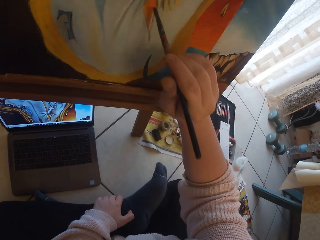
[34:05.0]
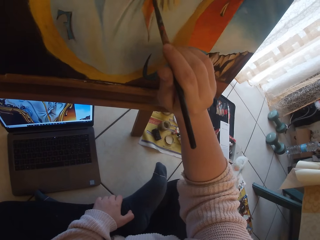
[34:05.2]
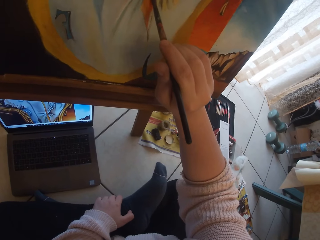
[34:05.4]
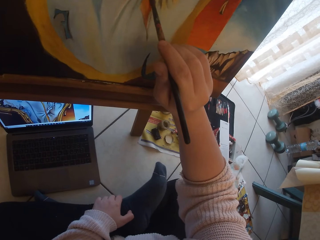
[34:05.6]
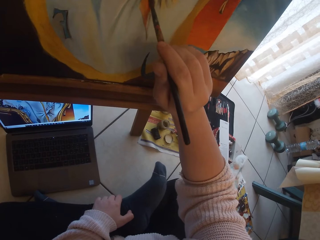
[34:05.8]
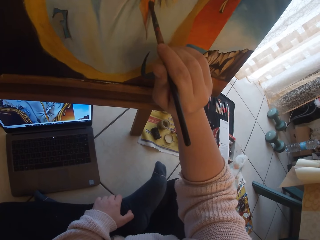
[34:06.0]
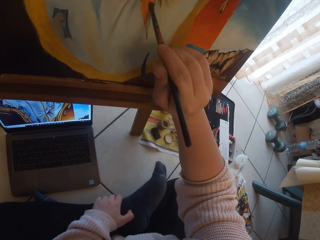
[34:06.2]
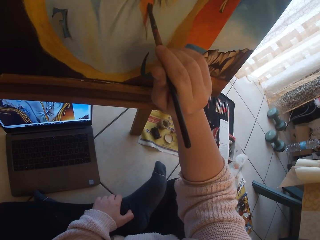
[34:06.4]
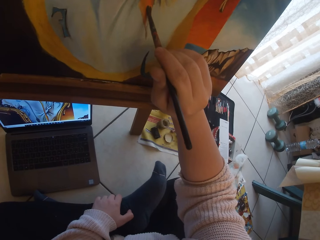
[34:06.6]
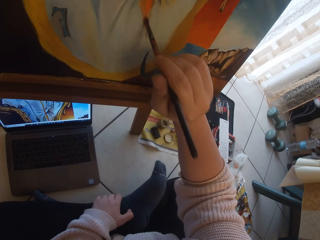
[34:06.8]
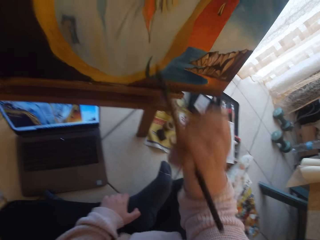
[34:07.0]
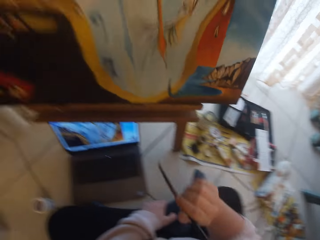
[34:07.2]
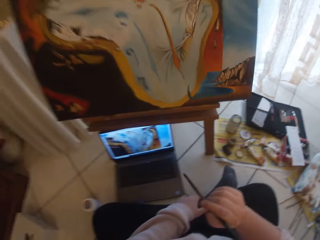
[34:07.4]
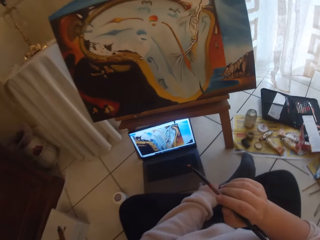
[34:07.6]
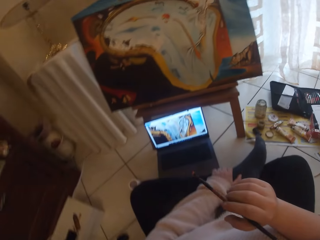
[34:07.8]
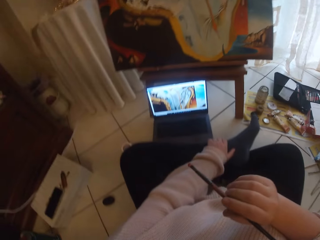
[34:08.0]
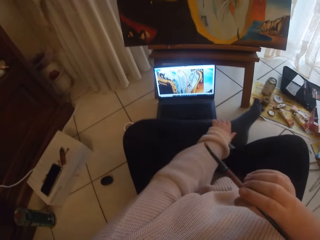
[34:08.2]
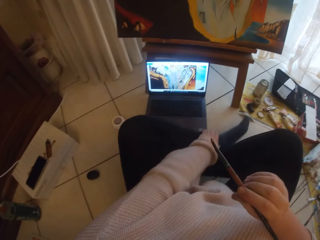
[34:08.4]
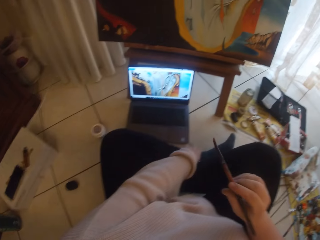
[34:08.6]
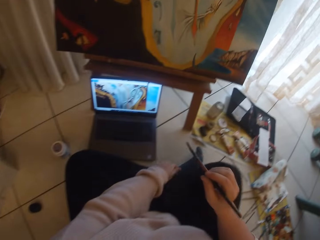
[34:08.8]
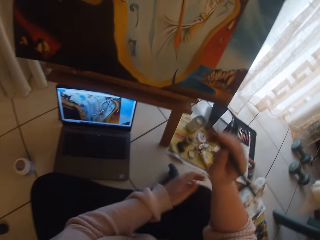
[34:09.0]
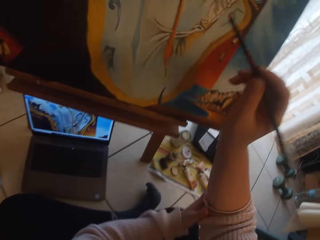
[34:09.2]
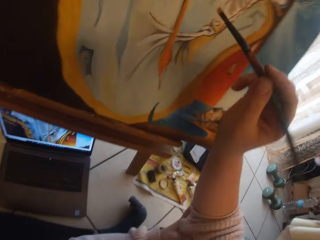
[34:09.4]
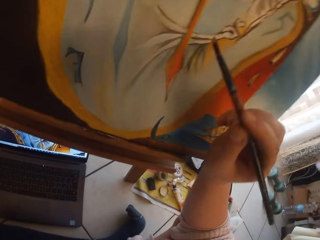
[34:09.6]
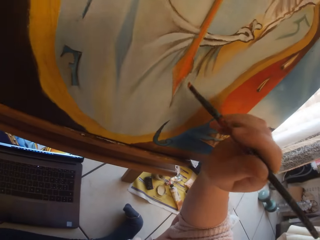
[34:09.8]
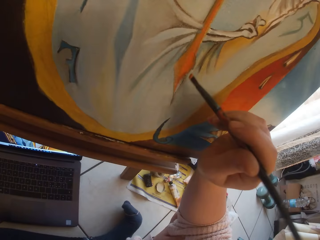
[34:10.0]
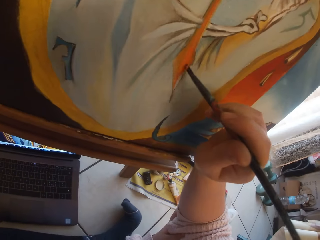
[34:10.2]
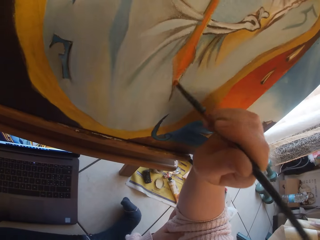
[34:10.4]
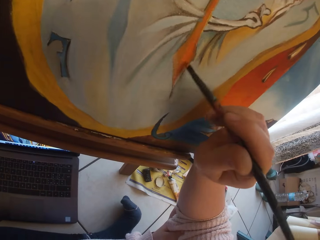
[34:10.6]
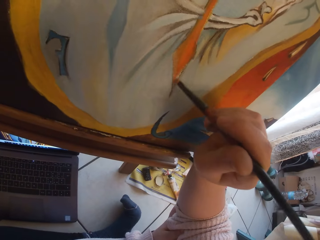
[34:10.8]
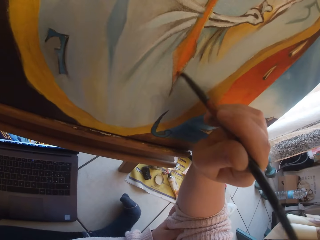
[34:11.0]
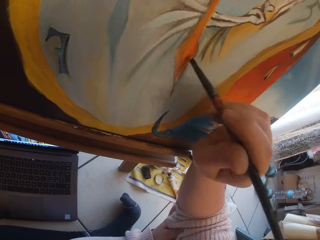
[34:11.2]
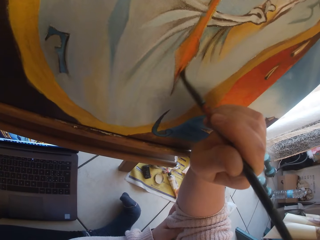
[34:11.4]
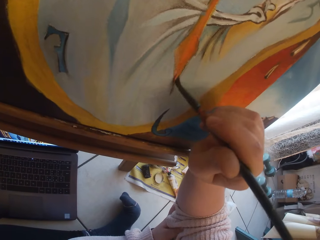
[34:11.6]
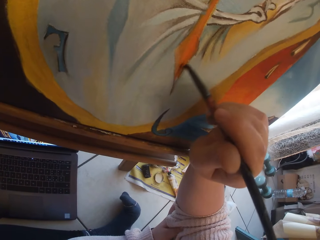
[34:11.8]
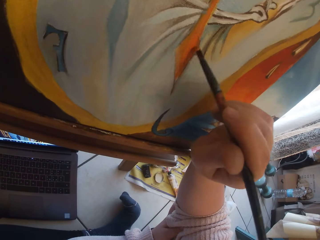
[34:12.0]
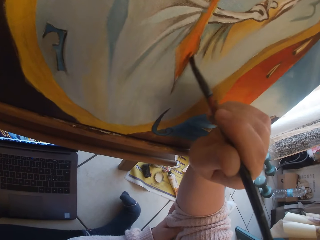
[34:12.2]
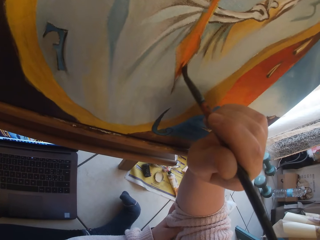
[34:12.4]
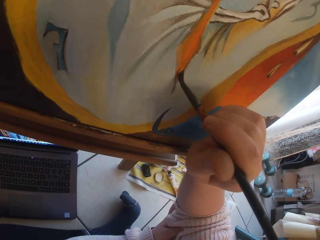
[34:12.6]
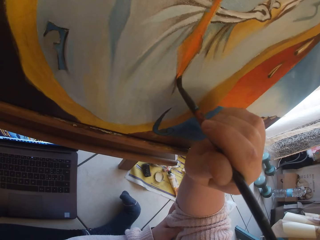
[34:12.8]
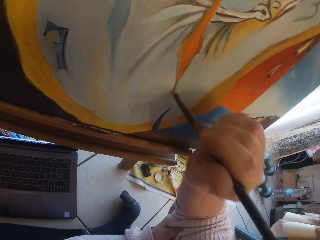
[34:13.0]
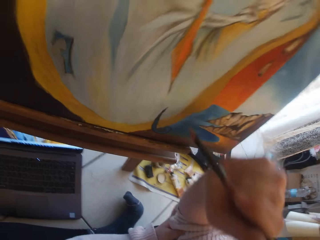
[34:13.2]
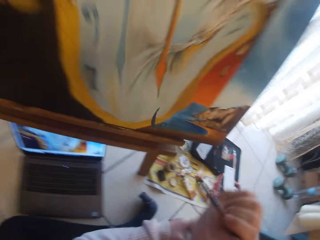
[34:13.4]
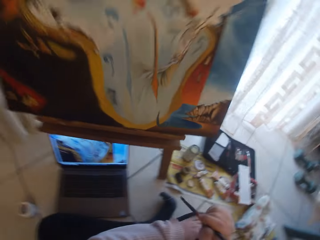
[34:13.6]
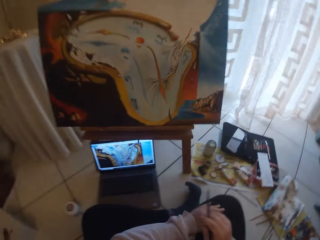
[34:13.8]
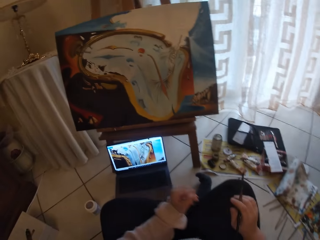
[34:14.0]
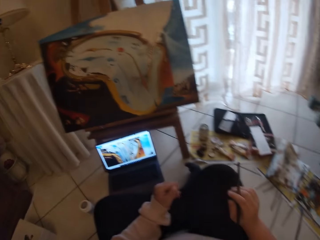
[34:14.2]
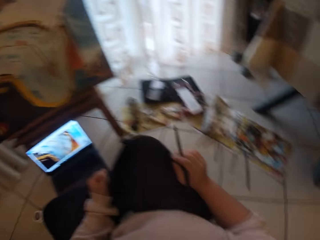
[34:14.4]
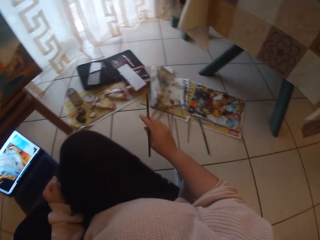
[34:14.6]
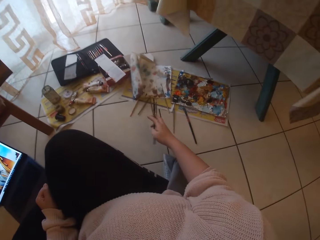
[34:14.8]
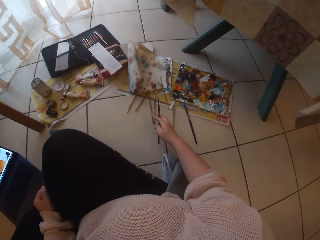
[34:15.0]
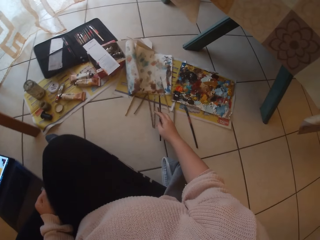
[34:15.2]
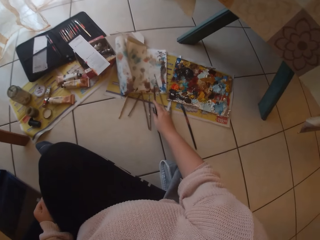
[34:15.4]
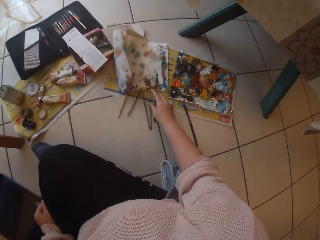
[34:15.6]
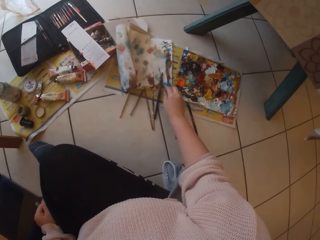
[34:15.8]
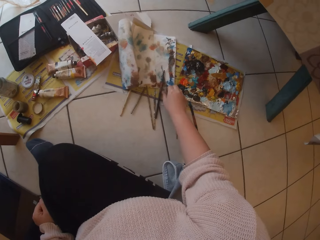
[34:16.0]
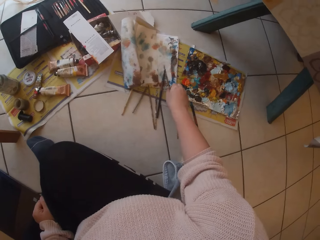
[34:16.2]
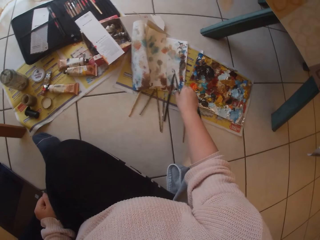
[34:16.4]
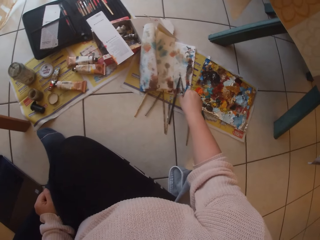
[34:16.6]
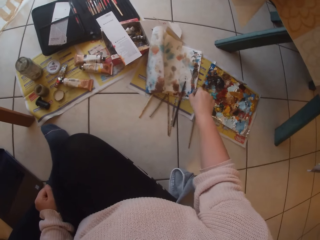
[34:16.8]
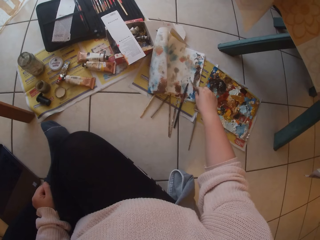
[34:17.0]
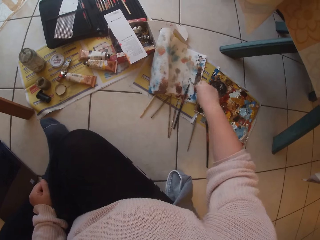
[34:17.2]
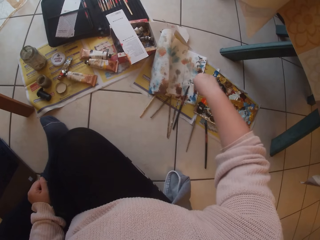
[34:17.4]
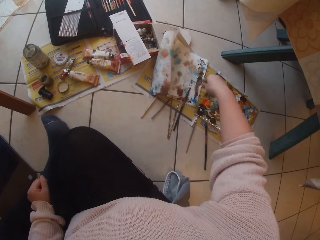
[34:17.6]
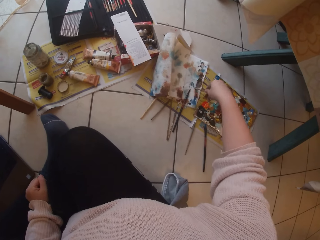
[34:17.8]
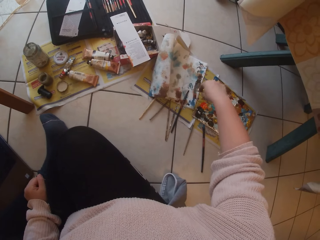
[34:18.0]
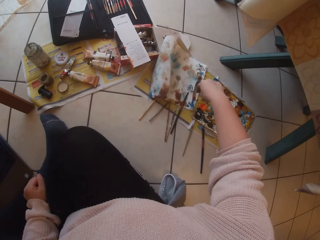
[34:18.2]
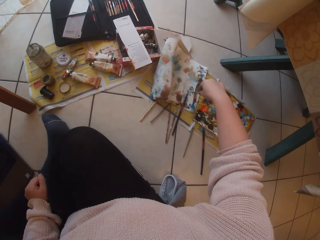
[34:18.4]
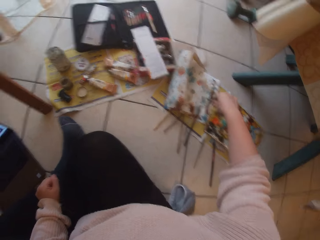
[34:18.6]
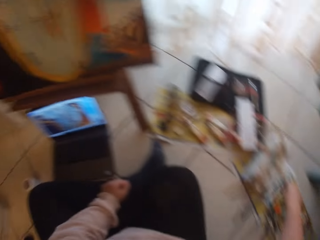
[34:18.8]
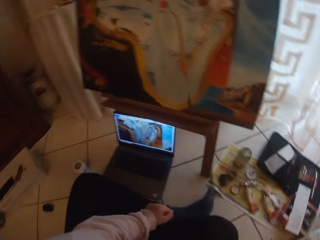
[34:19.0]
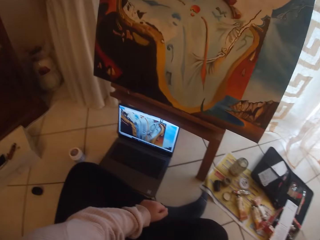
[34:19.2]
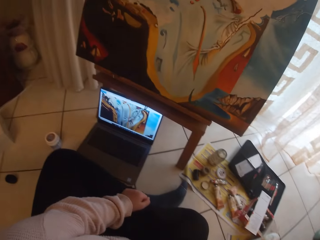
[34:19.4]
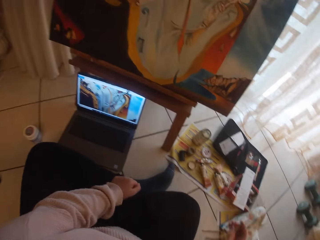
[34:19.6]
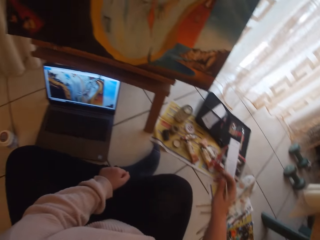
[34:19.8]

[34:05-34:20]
The camera wearer removes the brush from the painting. She paints the painting. She removes the brush from the painting. She drops the paintbrush in her right hand on the ground. She picks up a paintbrush from the ground with her right hand. She cleans the tip of the paintbrush in her right hand on the cloth on the ground.

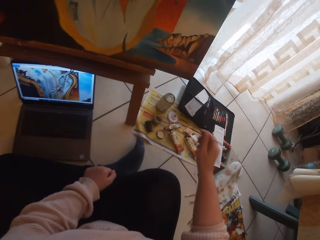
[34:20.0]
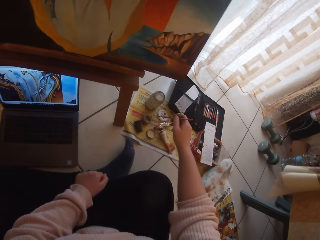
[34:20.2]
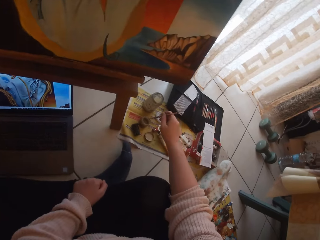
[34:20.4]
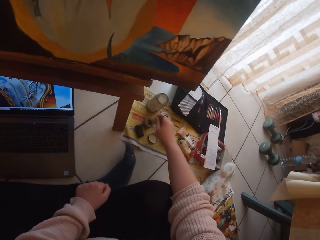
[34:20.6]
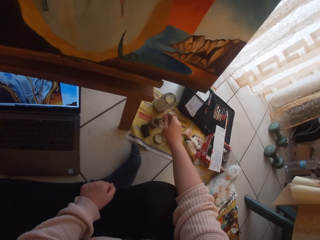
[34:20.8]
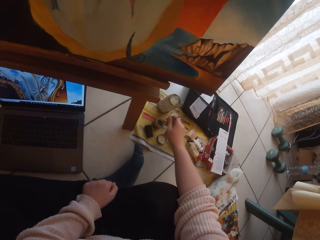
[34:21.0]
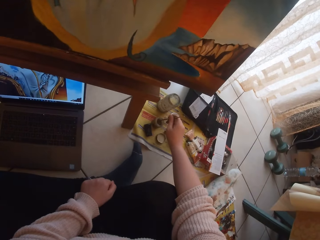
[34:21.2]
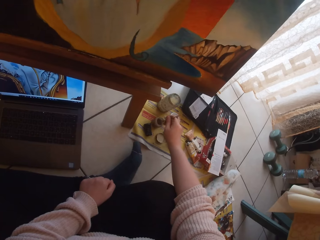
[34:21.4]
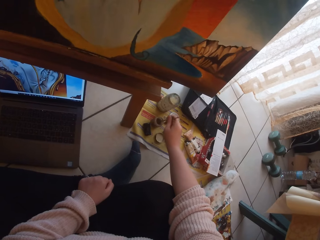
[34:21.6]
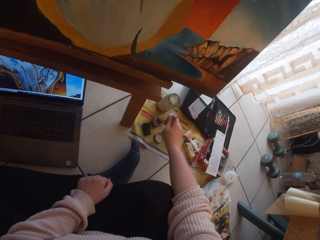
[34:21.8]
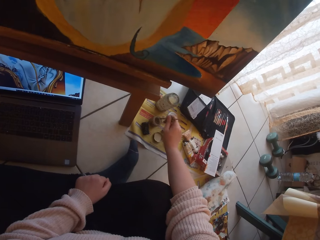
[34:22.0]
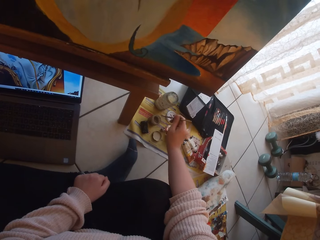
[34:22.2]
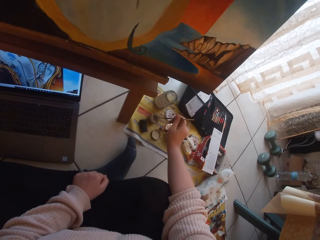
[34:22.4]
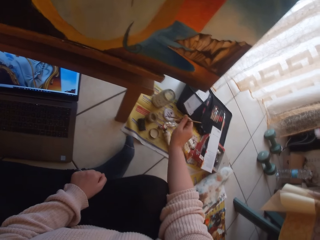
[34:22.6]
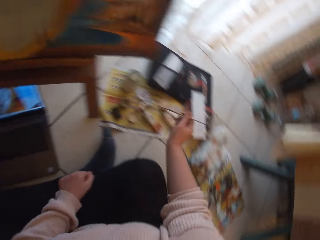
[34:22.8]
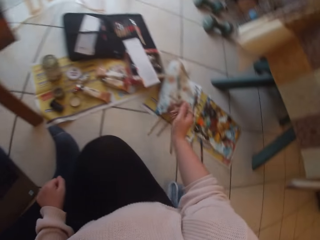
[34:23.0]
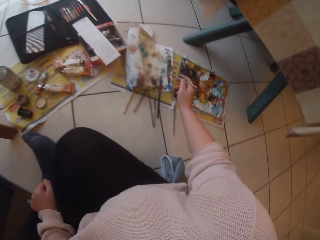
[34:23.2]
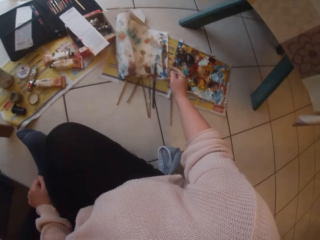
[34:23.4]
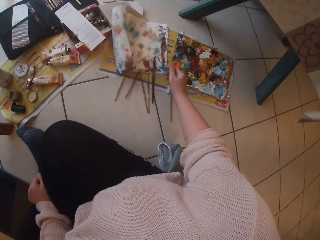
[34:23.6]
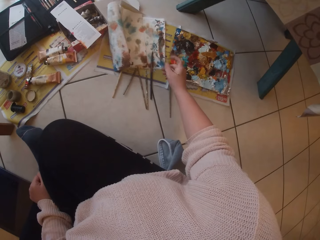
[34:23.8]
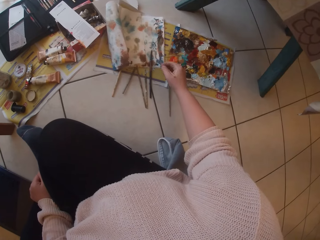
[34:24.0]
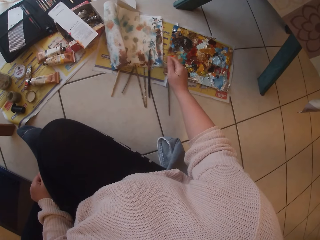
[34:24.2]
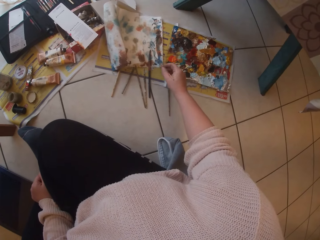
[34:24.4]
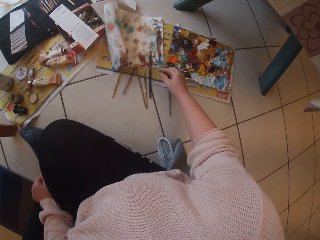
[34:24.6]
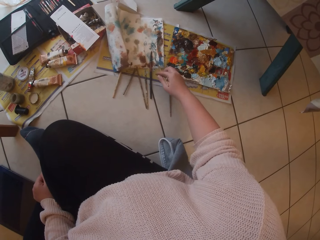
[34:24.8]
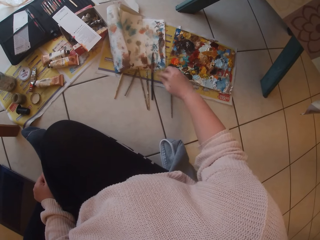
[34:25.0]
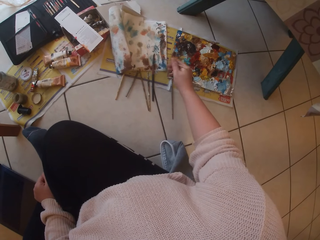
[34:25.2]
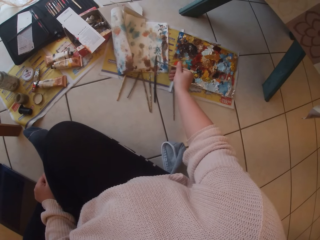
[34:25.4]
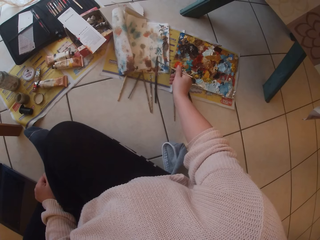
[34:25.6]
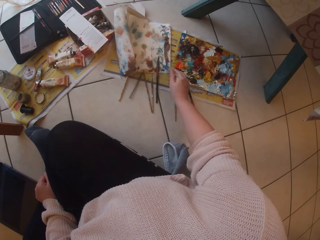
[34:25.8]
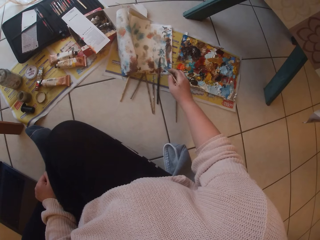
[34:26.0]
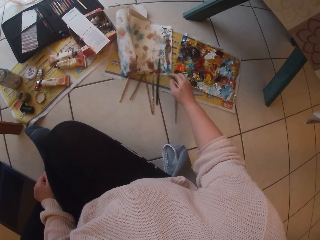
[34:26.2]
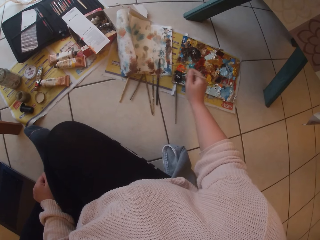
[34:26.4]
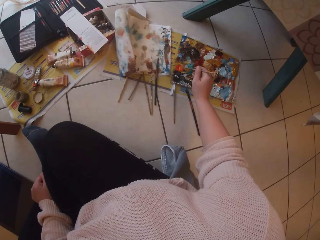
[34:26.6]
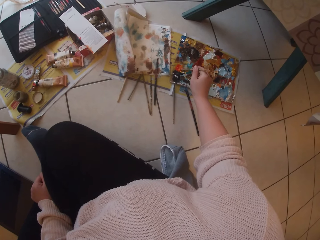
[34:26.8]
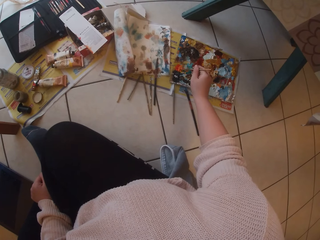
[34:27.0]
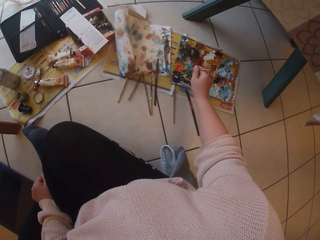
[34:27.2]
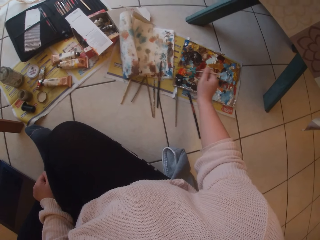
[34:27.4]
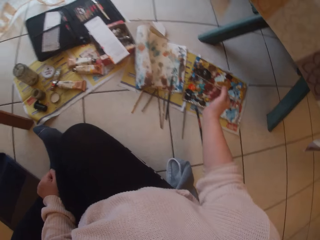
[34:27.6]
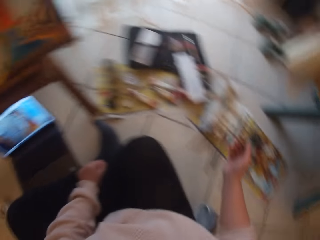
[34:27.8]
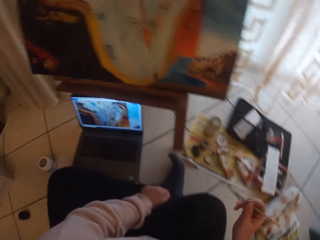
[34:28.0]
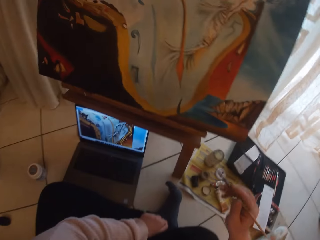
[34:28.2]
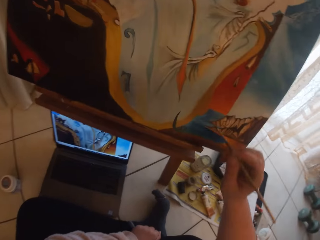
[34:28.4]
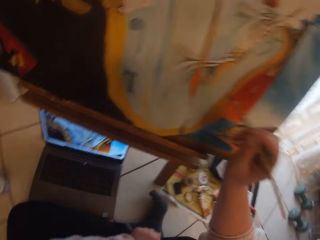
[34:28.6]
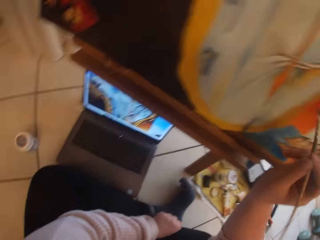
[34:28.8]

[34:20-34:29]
The camera wearer dips the paintbrush in her right hand in a small container of water on the ground. She cleans the tip of the paintbrush in her right hand on the cloth on the ground. She scoops paint from a pallet on the ground with the paintbrush in her right hand.
